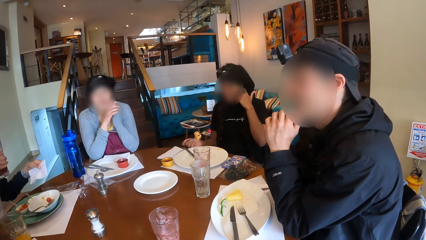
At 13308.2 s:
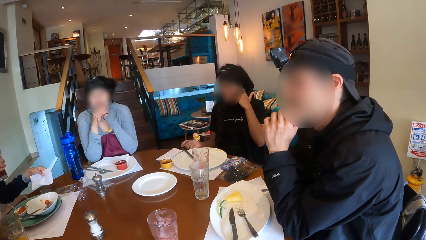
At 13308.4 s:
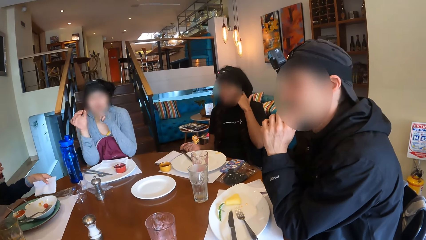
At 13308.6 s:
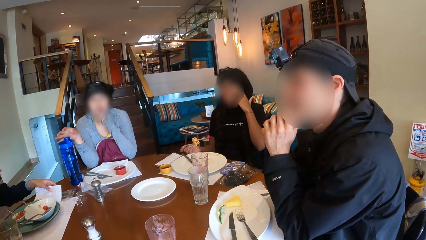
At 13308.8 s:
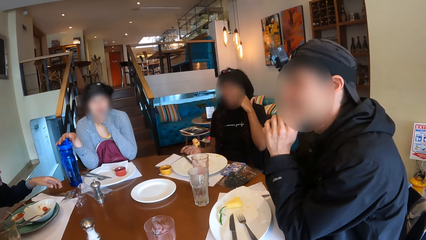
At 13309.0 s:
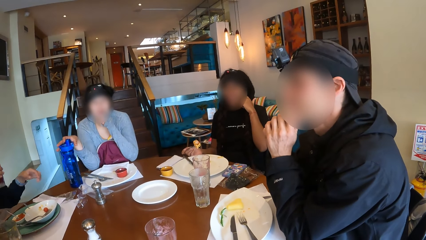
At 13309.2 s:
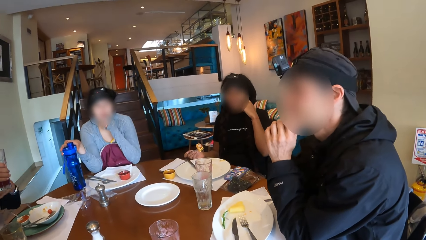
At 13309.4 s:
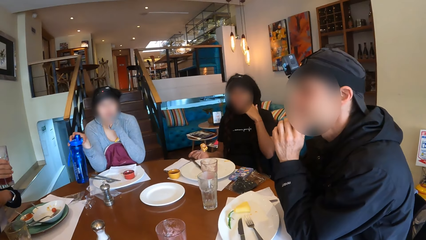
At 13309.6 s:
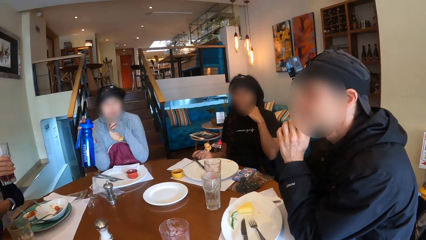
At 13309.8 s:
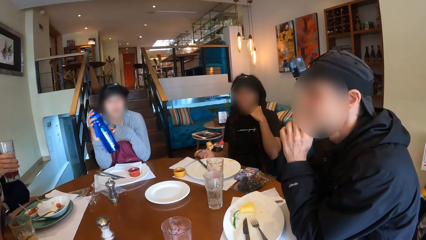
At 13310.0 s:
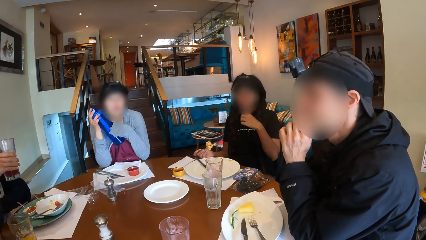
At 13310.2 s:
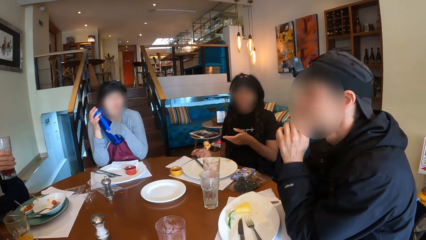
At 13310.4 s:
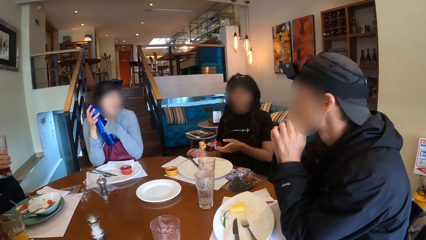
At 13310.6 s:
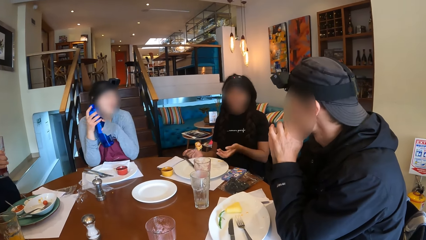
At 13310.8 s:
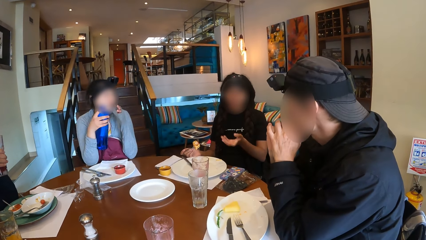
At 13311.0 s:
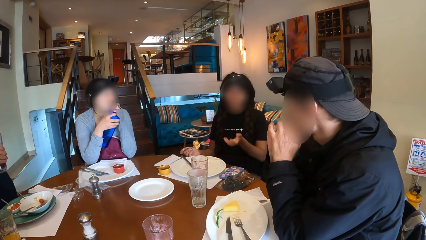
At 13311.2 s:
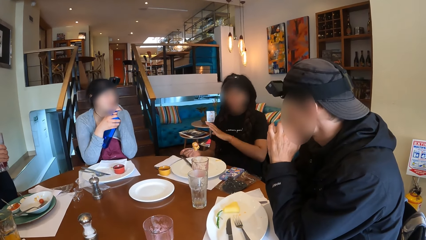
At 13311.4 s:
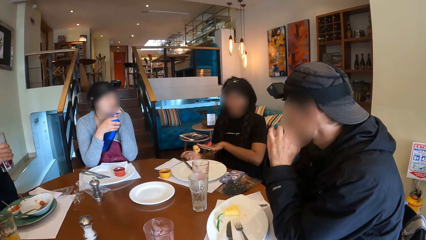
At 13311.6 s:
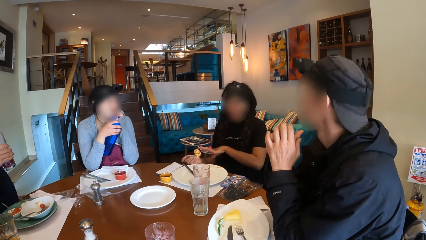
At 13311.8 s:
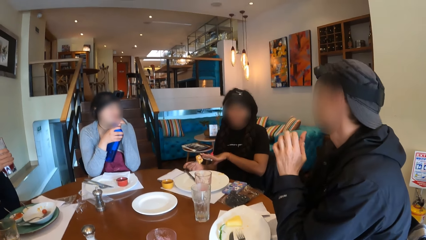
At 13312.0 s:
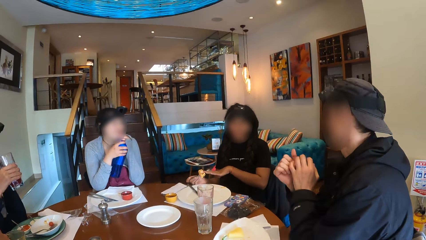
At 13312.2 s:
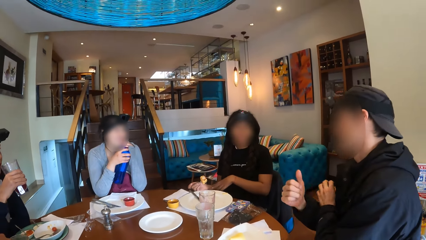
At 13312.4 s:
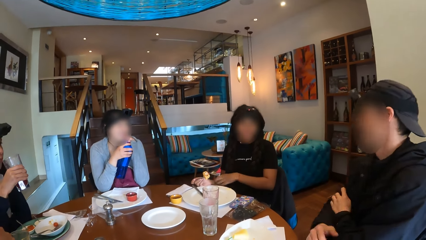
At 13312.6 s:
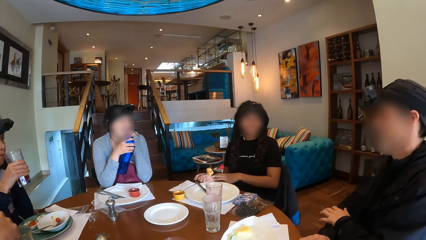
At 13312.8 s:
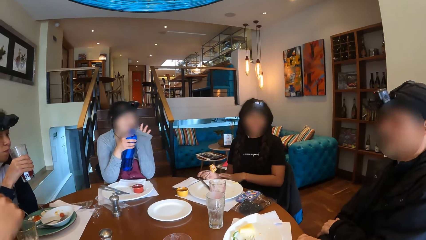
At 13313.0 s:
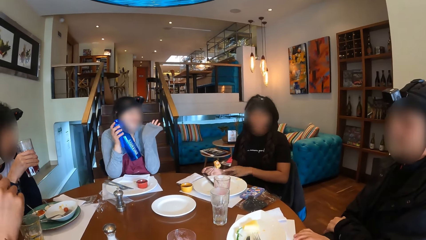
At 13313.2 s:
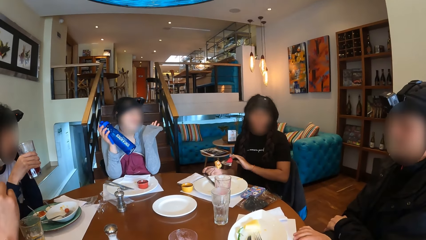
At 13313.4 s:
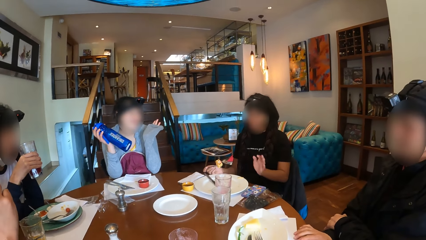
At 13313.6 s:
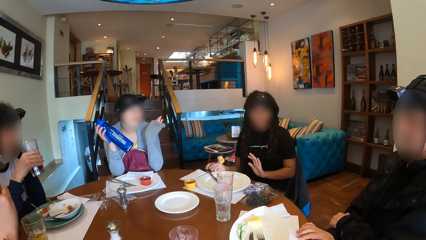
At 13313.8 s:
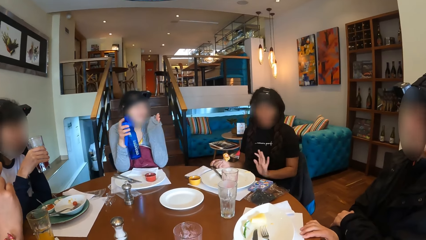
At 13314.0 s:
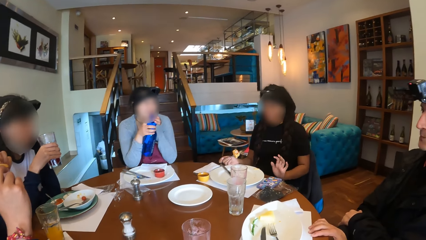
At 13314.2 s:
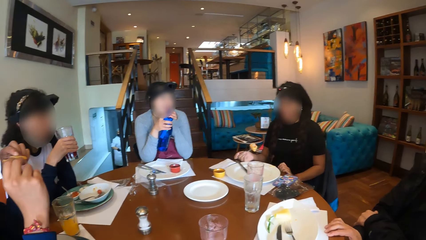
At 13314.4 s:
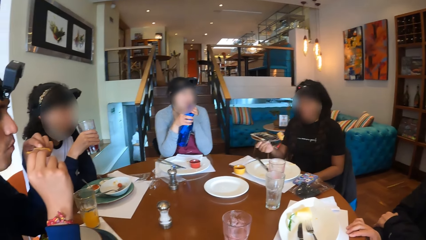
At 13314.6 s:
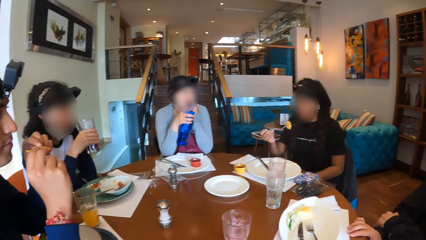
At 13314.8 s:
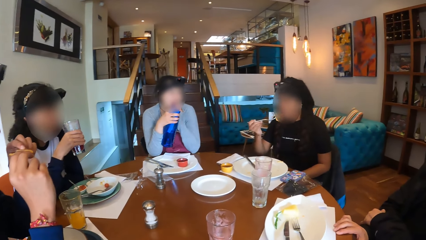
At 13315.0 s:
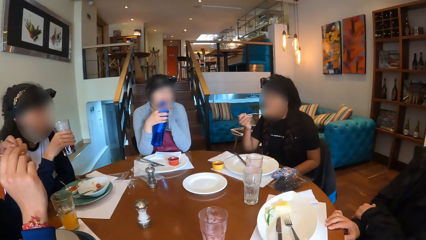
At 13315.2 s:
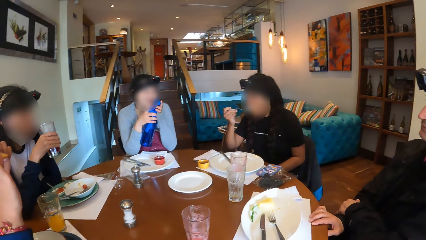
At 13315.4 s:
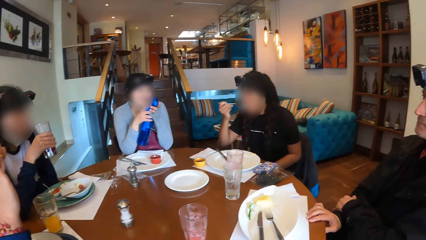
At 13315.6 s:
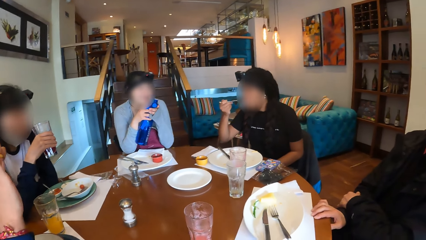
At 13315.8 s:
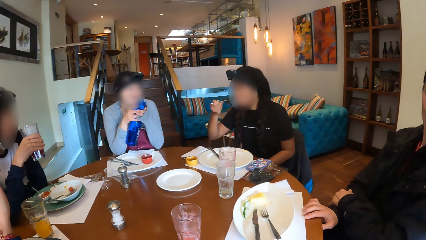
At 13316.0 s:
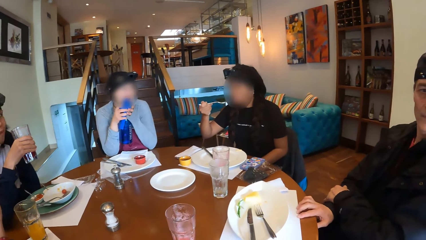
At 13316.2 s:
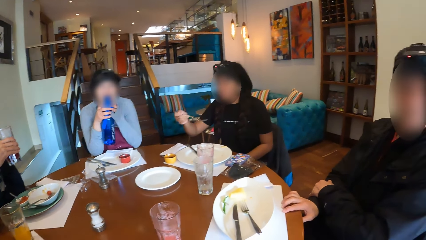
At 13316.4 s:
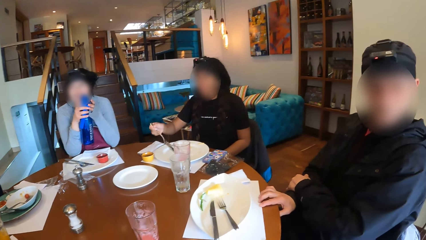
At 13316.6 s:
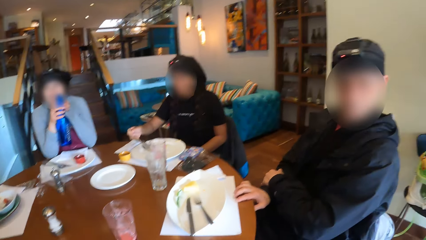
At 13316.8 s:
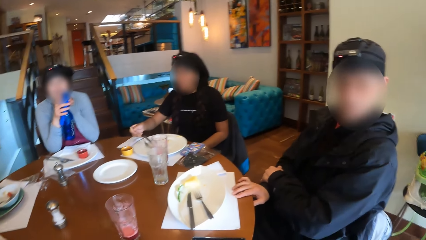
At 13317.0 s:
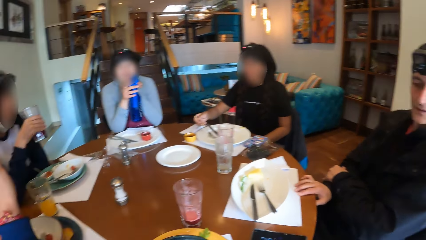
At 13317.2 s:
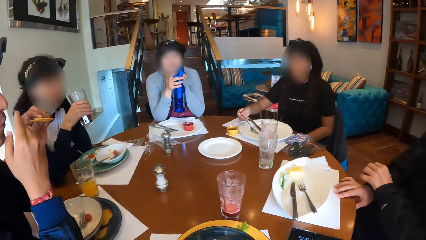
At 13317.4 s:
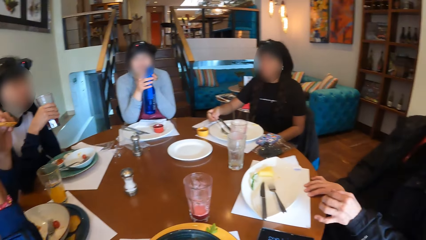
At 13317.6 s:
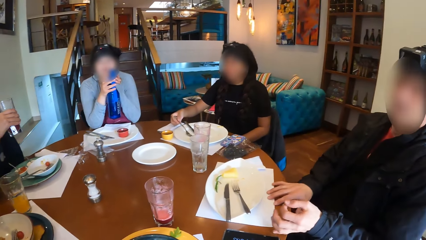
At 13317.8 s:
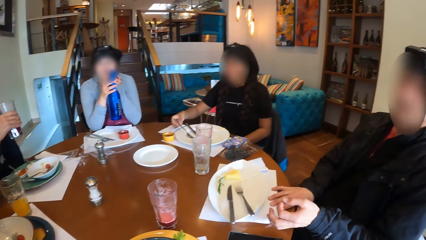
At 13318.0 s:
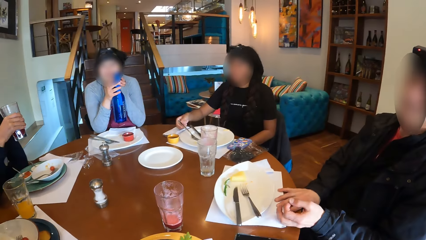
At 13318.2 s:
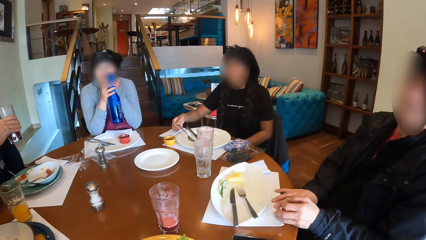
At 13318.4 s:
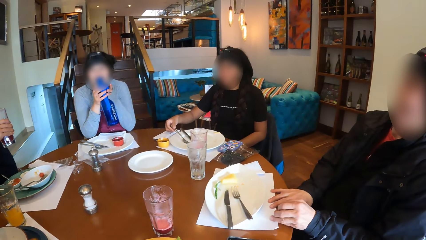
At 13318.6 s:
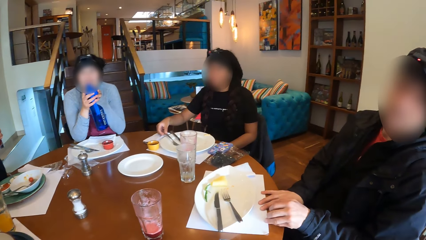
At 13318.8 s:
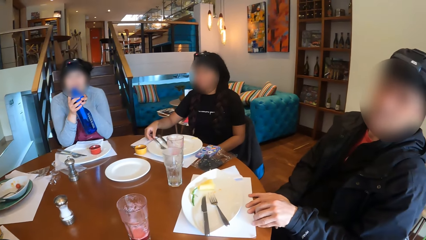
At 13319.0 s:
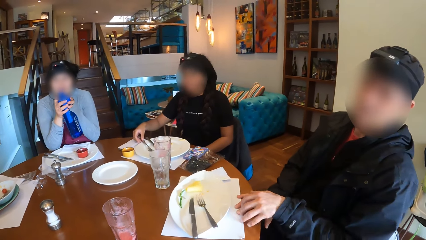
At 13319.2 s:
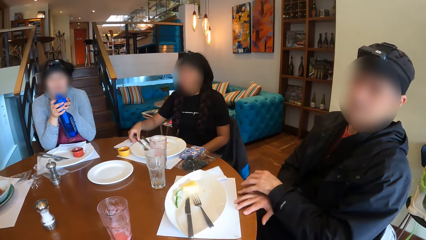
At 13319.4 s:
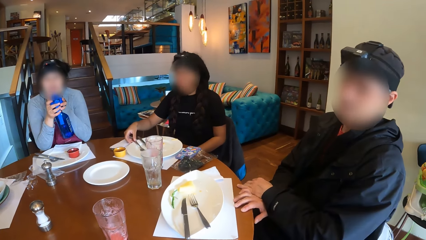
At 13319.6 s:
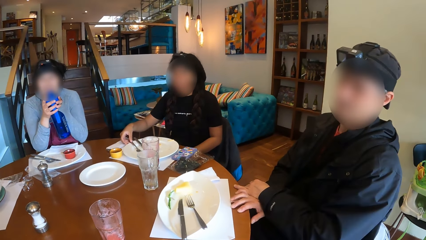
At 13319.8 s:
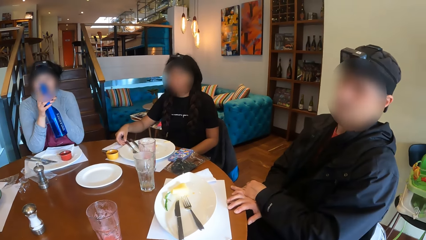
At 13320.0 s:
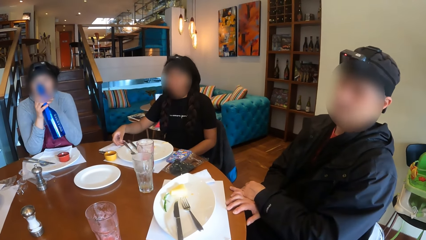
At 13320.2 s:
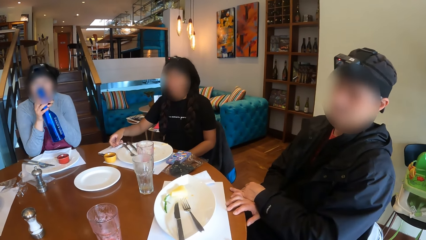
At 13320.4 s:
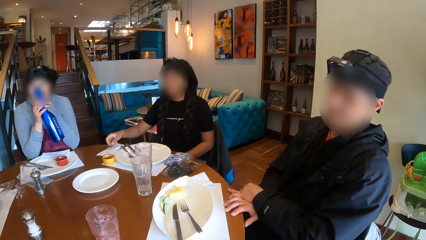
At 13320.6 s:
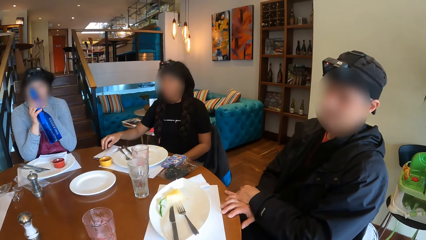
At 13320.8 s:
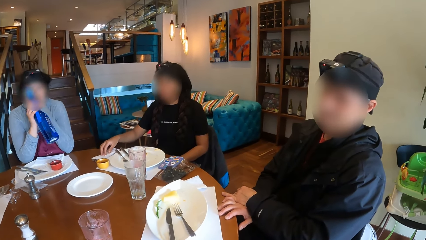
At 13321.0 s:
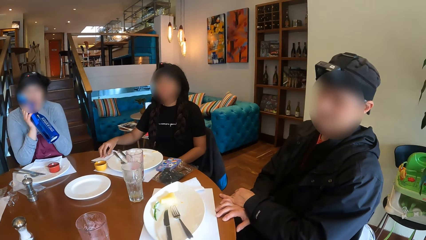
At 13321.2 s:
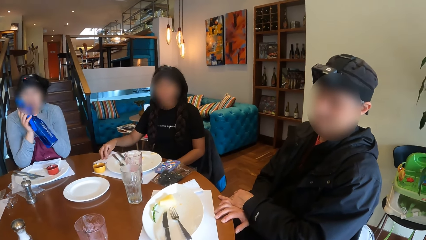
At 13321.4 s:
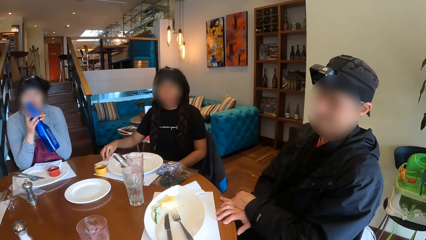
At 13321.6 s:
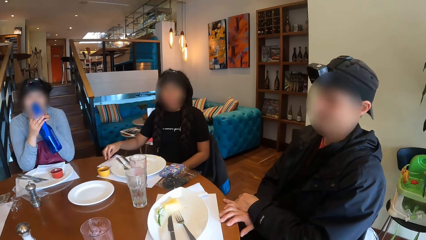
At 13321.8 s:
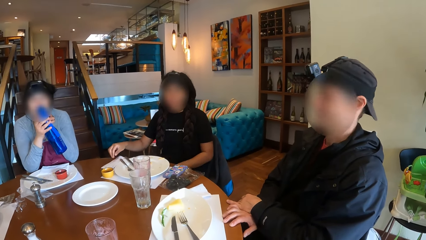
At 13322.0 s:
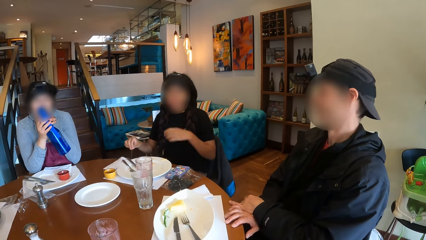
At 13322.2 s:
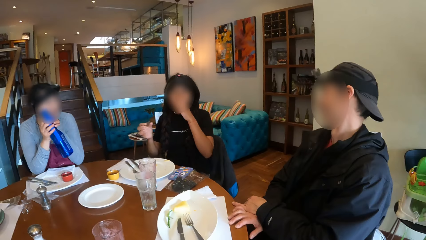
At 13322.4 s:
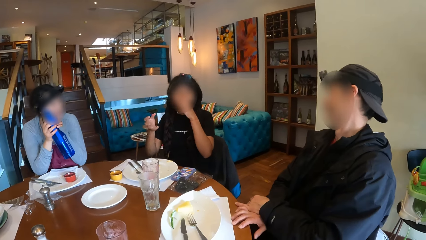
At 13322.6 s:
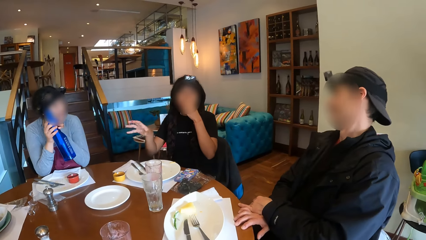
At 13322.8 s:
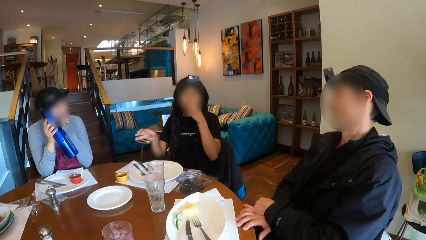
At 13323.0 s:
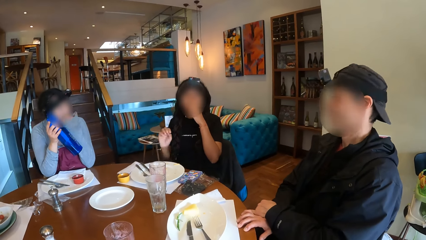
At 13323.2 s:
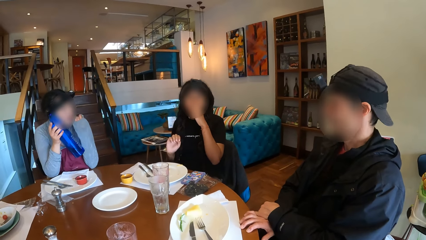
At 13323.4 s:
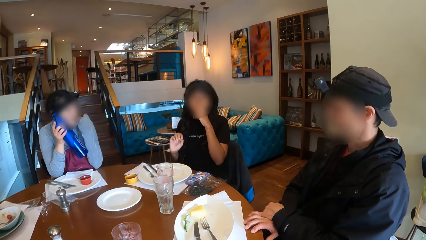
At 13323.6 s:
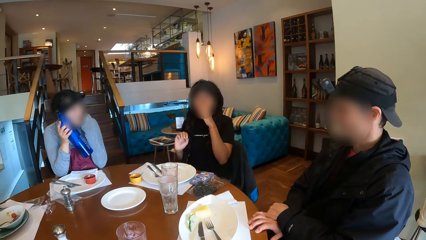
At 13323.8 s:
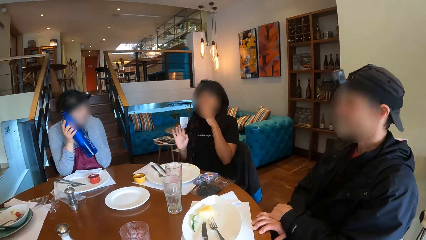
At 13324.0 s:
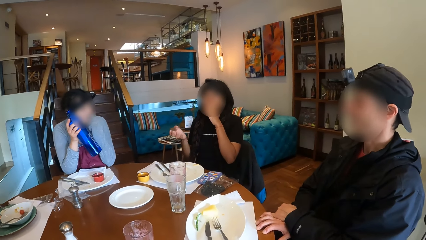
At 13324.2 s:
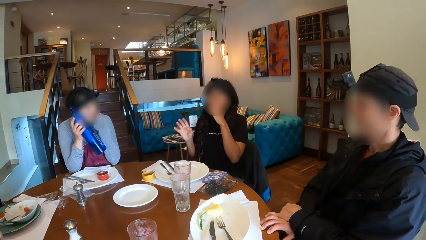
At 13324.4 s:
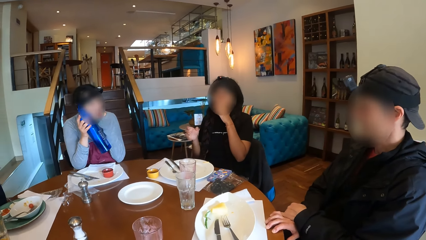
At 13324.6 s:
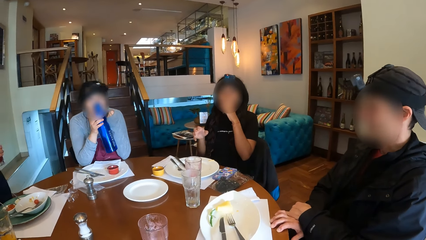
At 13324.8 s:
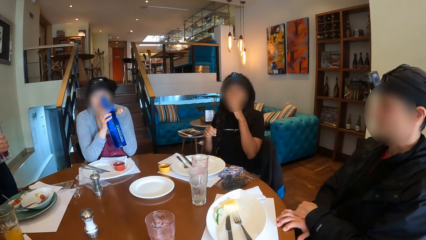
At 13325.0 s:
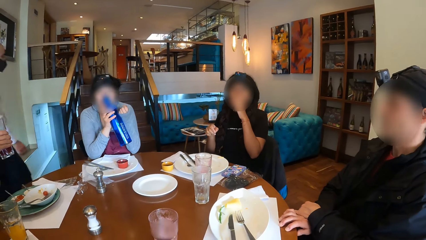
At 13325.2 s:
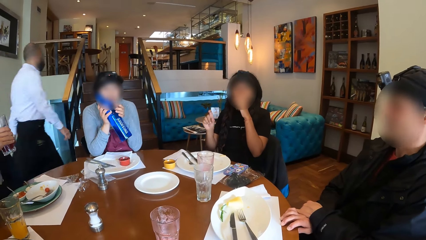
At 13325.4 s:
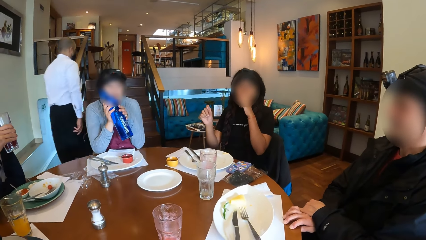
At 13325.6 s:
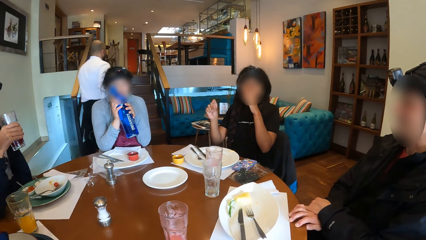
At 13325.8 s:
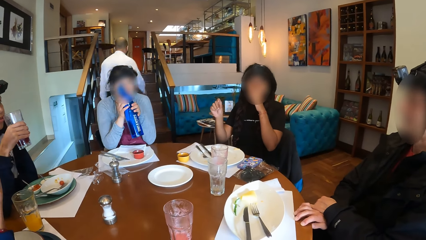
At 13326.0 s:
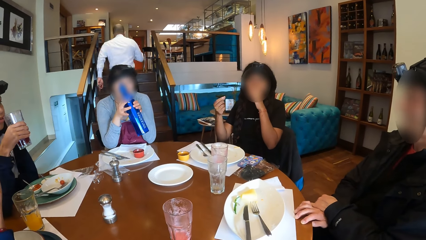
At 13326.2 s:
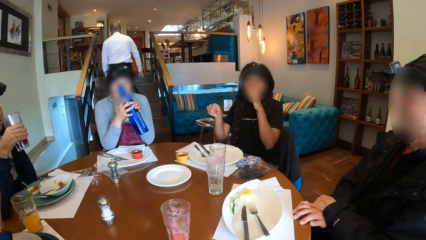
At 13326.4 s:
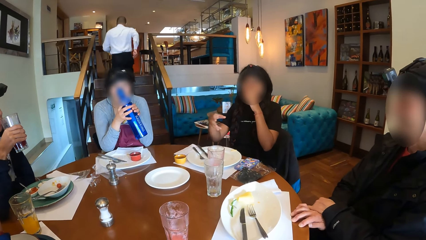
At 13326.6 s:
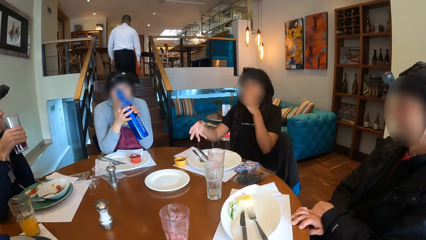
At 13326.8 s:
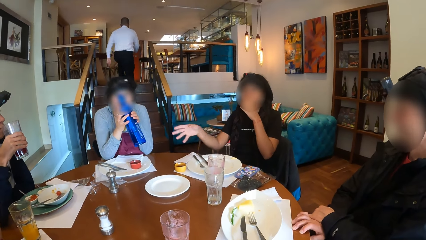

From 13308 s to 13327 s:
A woman drops the tissue paper on the table with her right hand. Another woman takes the water bottle from the table with her right hand. She holds the water bottle with both hands. A third woman gestures out with her hand. The second woman gestures out. The third woman eats food with the fork. The second woman opens the water bottle with her left hand. A man lifts up the edge of a table mat with his left hand. The camera wearer looks around the room. The third woman moves the tissue paper on the table with her right hand. She gestures out with her hand. The third woman interacts with the camera wearer, the first woman, the second woman, the man and another man at the table. She gestures out with her hand again.
